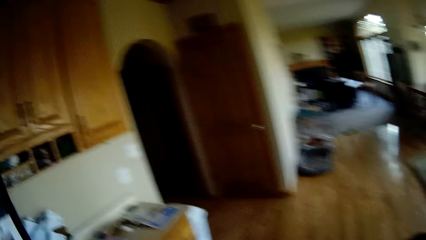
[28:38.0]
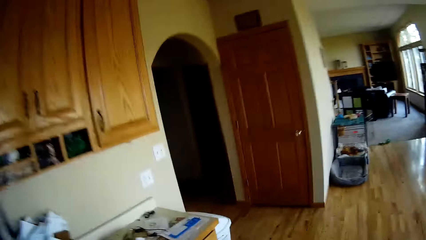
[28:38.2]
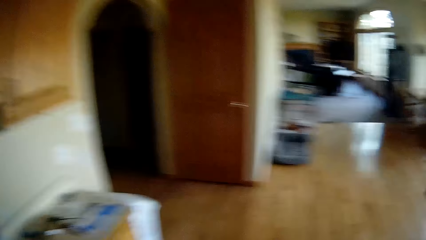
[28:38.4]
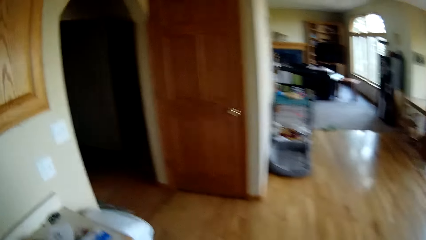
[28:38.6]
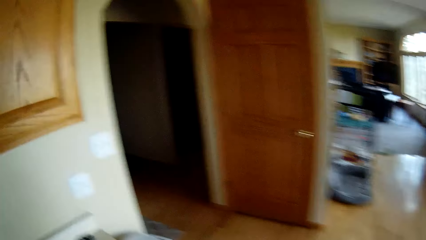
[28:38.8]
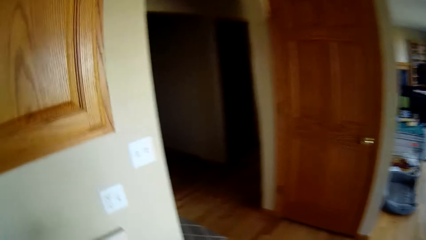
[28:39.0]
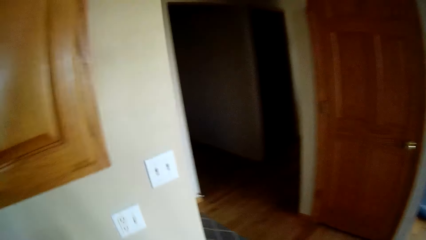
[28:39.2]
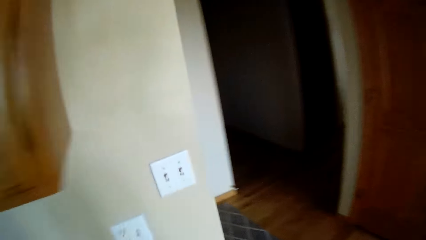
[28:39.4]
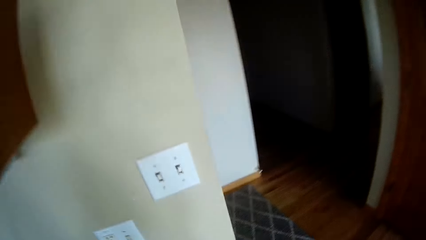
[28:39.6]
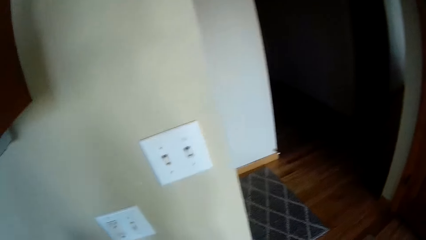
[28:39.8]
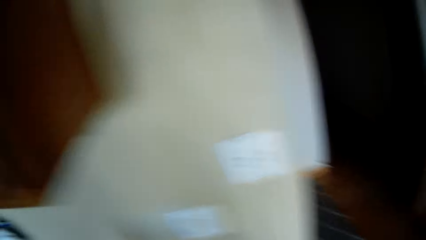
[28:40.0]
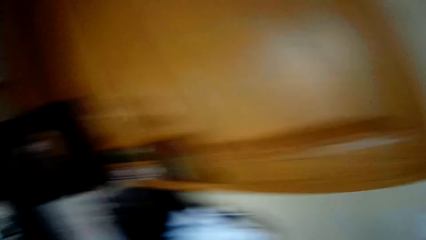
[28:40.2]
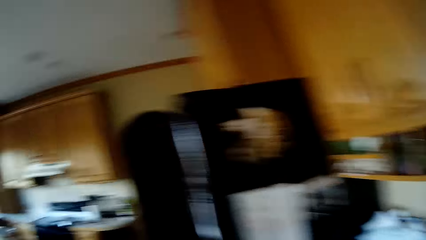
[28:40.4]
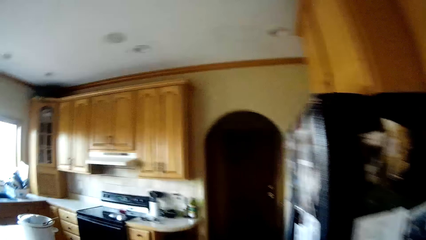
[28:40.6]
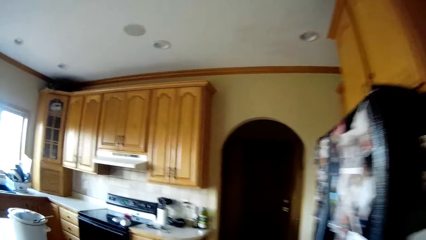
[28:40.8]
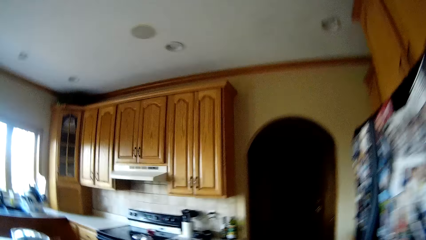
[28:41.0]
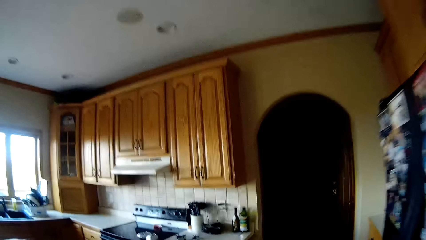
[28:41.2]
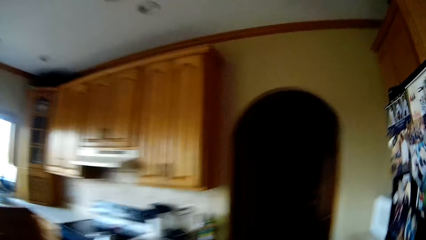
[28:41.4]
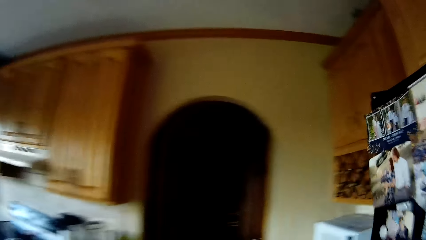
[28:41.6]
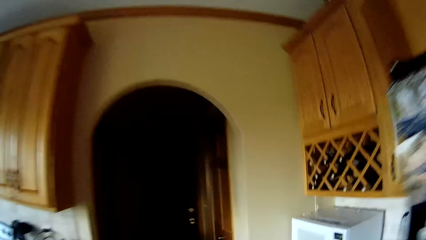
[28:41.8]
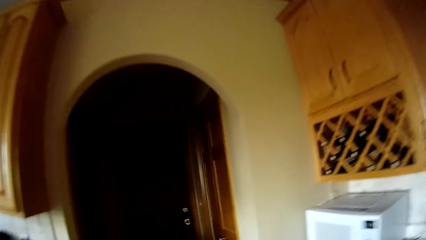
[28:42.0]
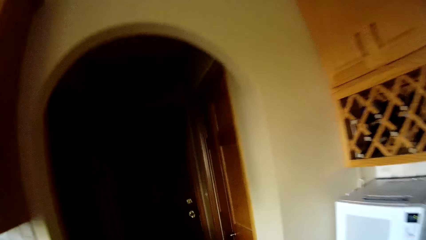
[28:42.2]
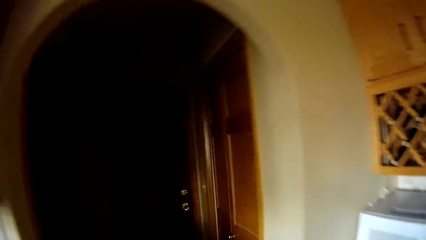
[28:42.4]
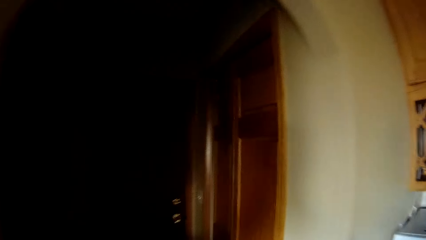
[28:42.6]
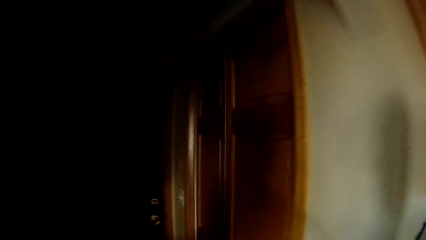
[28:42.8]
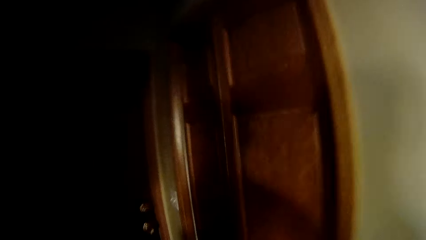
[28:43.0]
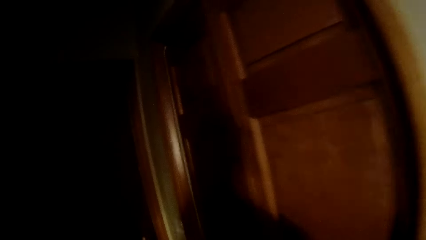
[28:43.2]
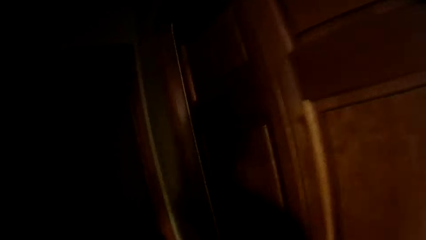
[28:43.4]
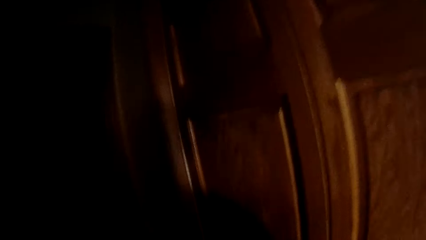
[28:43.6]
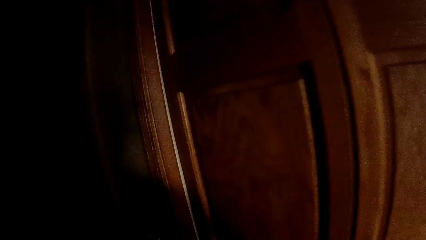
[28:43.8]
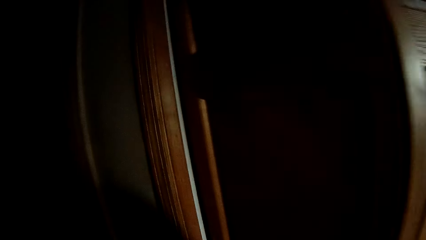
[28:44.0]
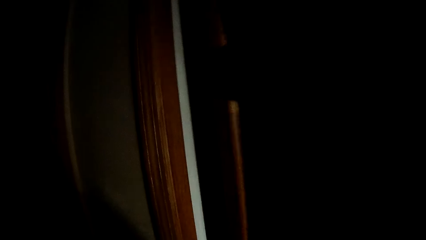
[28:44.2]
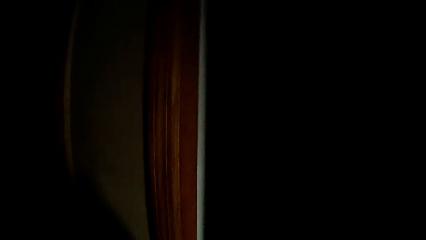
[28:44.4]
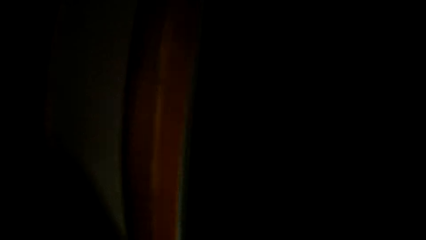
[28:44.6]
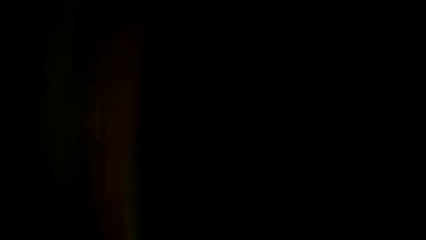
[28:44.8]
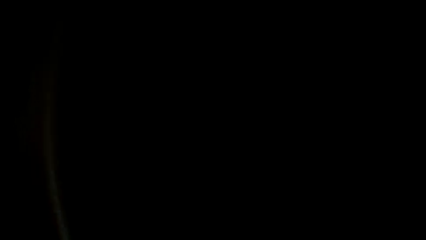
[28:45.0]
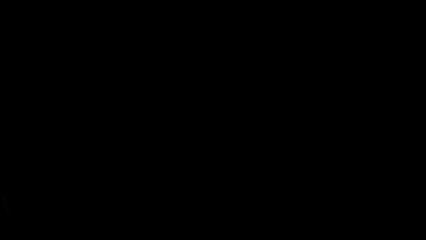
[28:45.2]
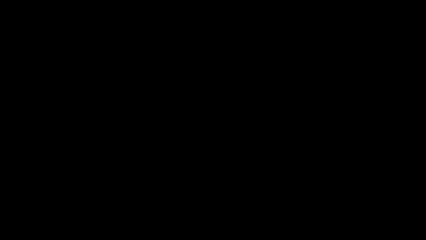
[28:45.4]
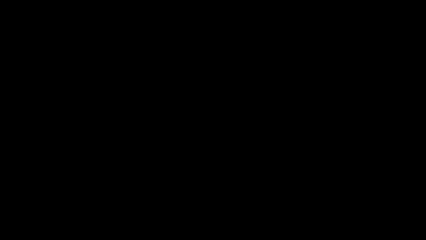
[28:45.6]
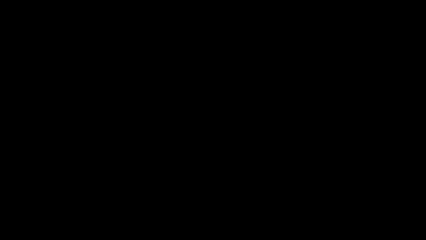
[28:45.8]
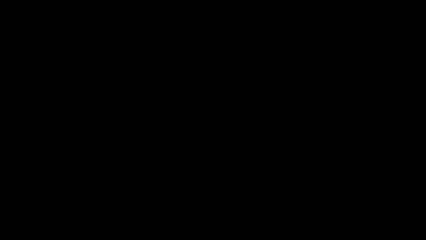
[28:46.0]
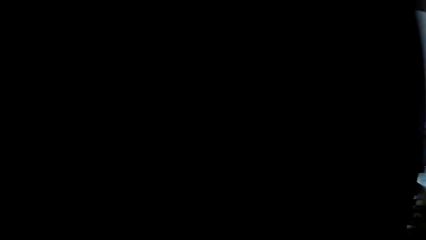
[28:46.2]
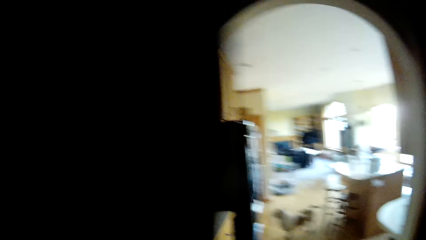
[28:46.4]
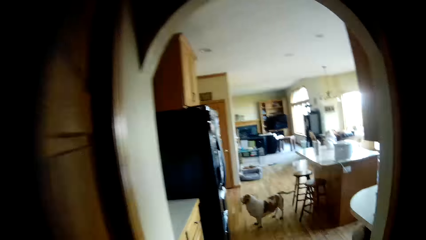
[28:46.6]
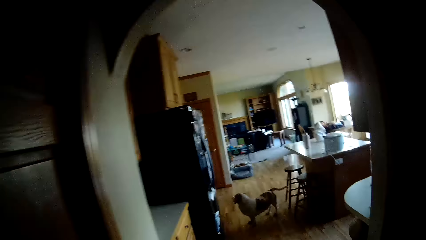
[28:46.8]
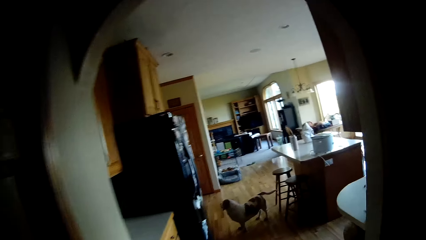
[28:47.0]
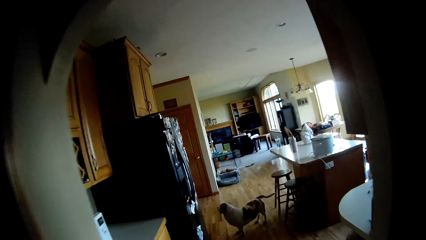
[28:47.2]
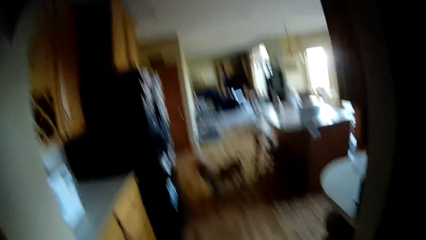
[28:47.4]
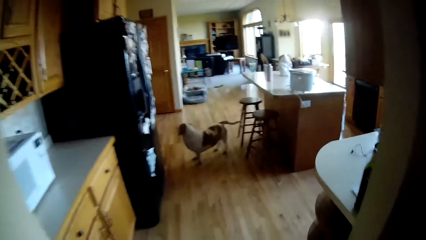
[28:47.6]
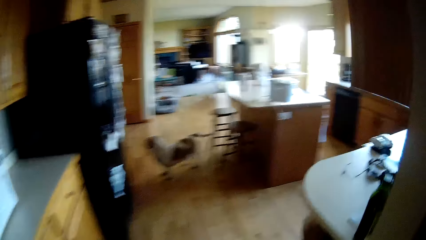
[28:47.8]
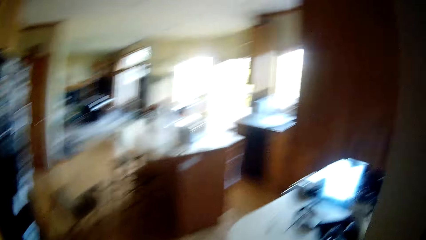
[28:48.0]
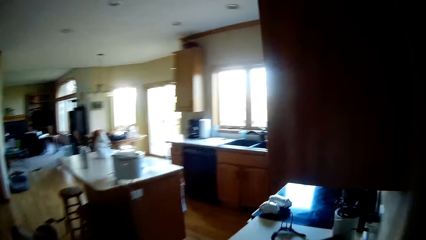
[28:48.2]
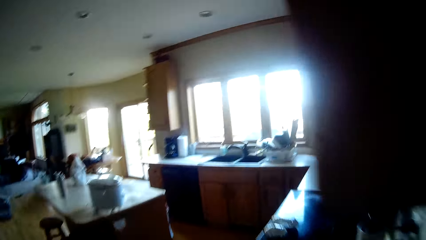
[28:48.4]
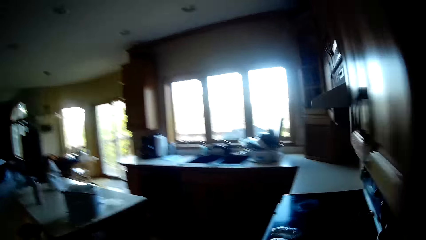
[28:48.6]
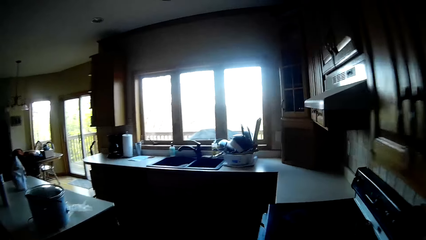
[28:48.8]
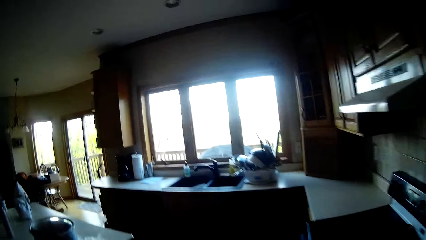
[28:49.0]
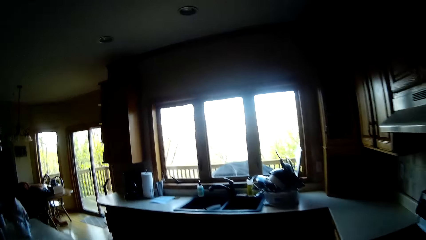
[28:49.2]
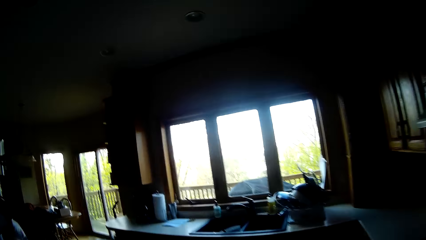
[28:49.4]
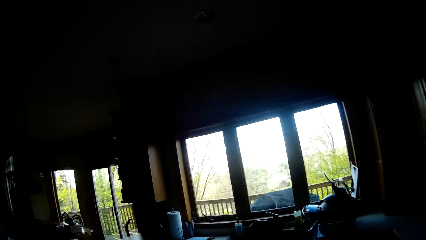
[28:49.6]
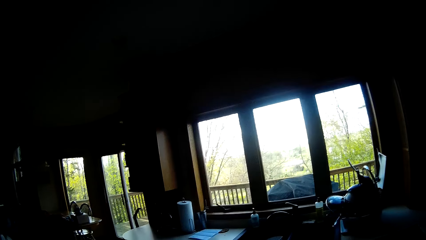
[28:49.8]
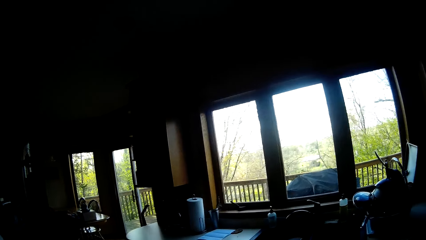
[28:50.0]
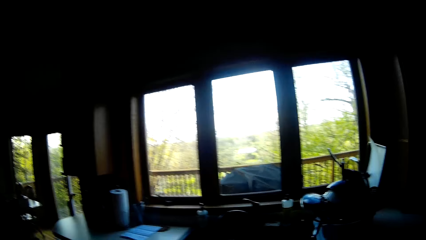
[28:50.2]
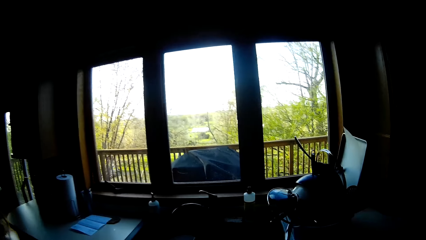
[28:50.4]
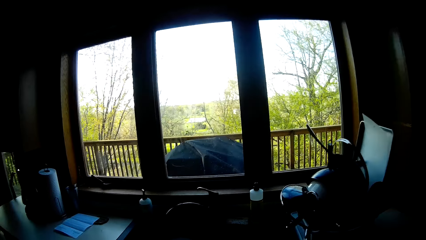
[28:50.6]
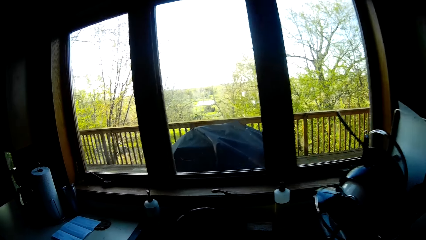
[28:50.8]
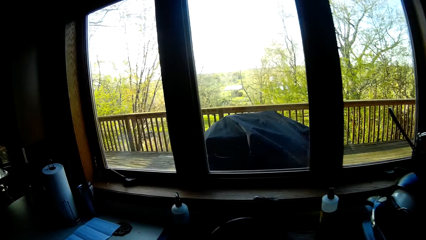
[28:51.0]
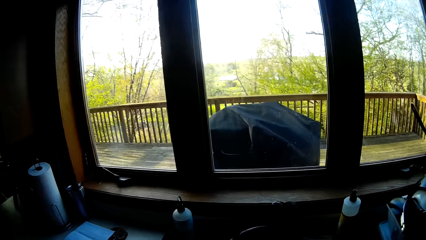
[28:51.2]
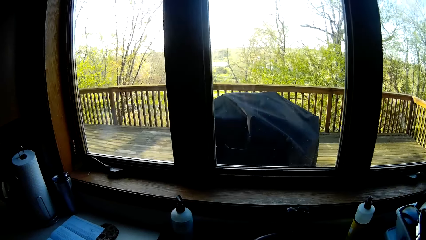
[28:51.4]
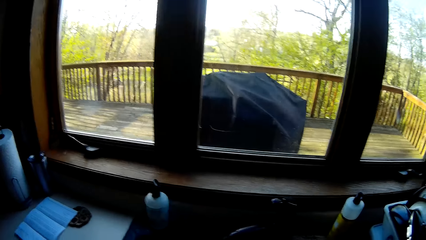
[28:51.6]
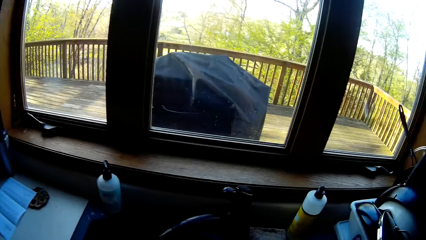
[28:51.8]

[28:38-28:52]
The camera wearer walks to a door in the apartment. She opens the door with her right hand. She opens a door with her right hand.

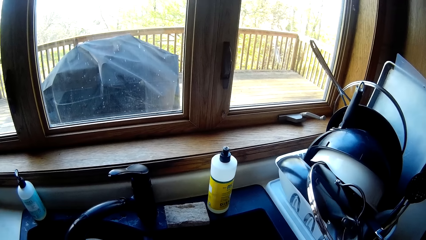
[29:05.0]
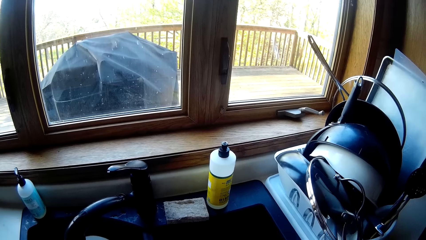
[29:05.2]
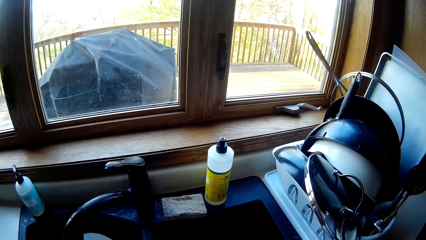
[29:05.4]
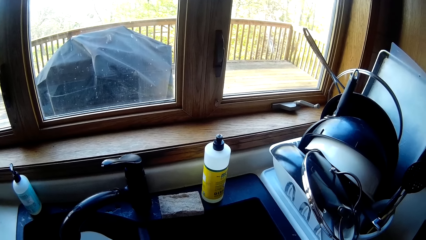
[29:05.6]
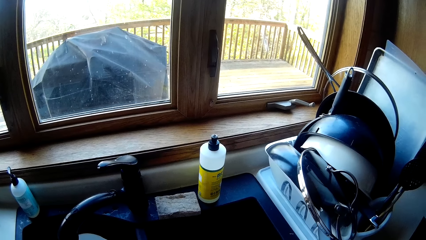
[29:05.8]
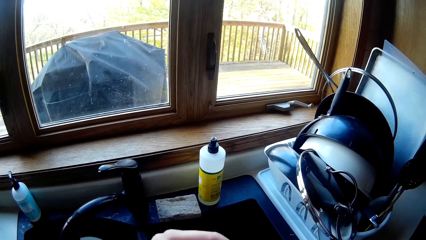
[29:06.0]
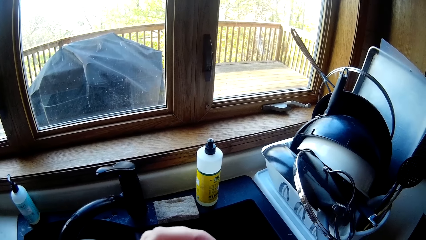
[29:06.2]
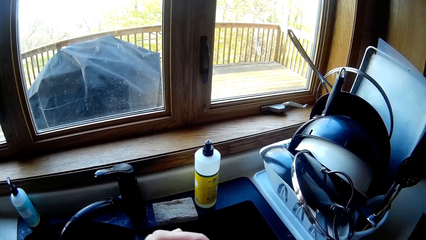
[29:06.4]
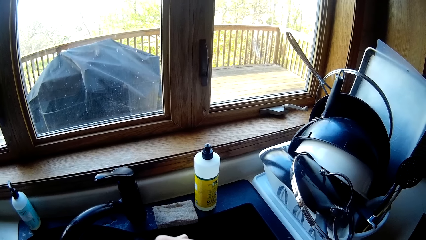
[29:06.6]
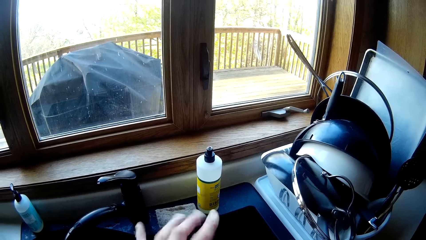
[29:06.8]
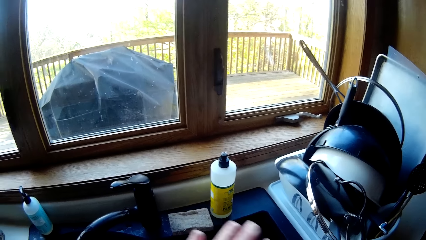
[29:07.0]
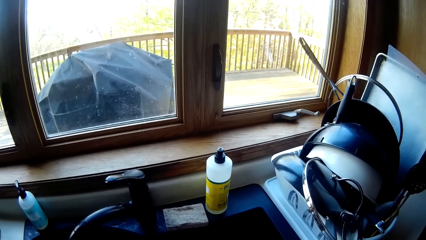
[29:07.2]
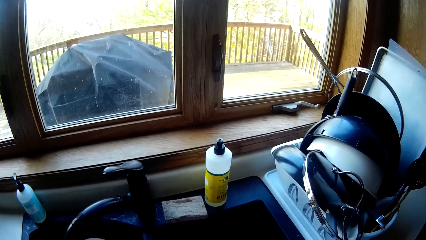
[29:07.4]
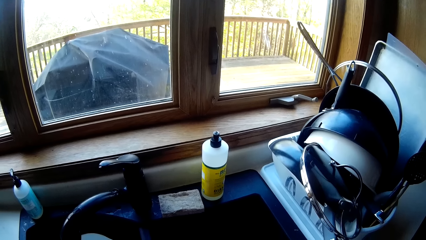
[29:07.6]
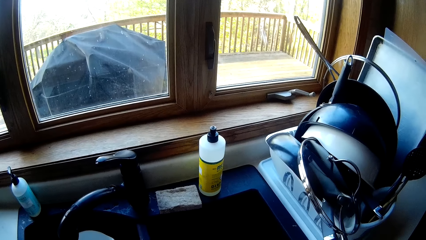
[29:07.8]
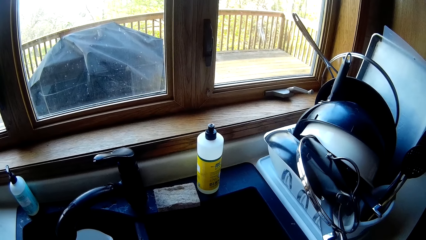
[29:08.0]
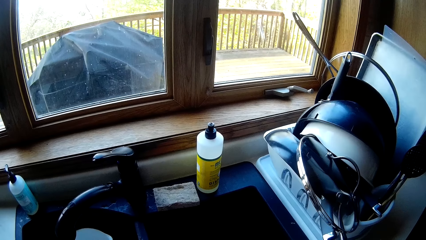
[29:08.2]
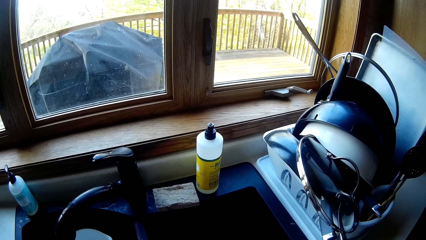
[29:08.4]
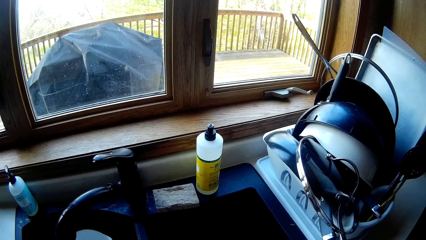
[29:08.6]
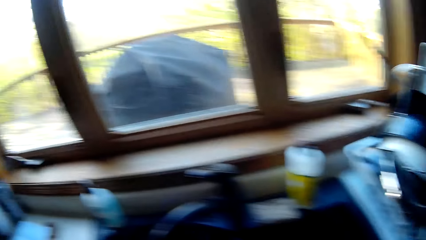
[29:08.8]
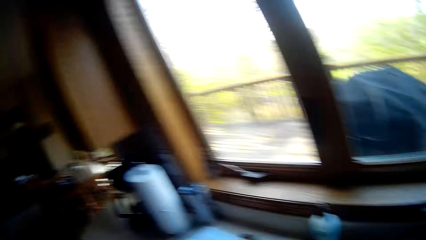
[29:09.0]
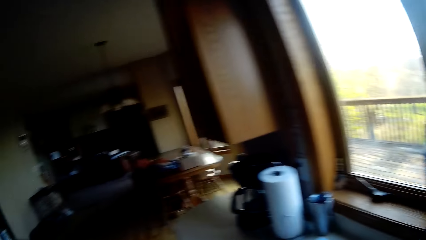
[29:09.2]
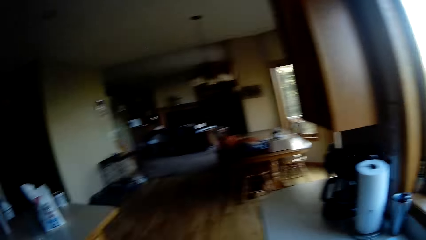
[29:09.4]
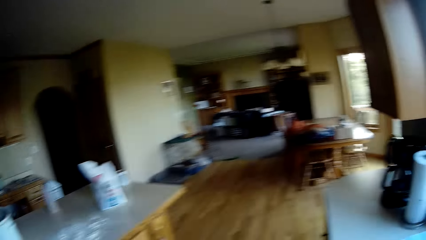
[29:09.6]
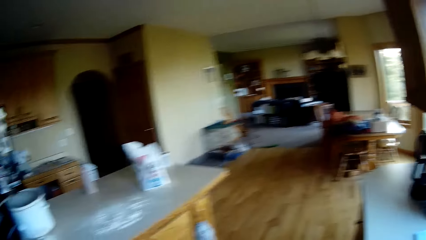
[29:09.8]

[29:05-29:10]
The camera wearer takes something from the counter. They walk around the house.
